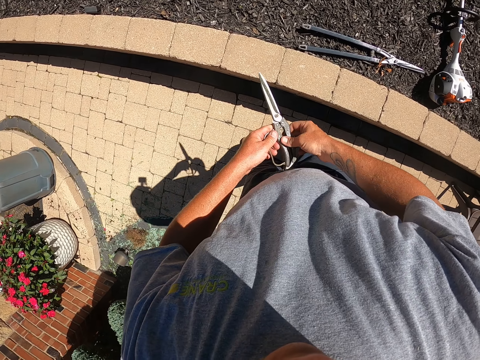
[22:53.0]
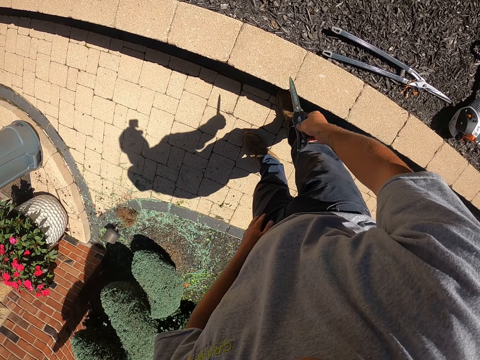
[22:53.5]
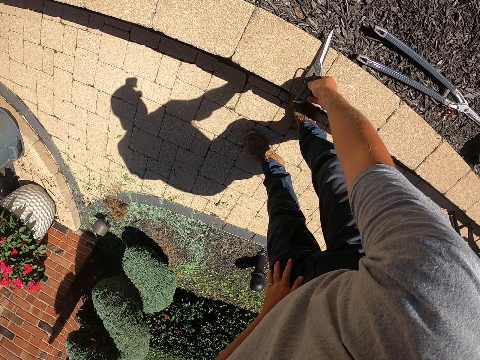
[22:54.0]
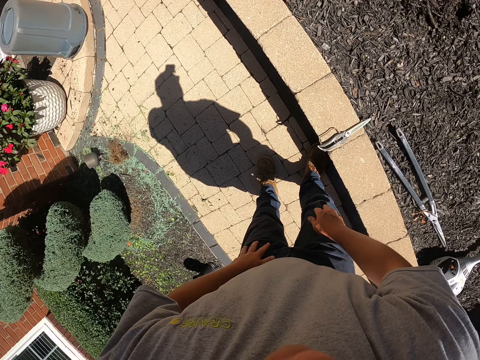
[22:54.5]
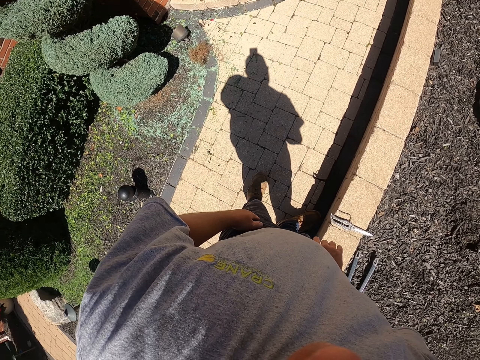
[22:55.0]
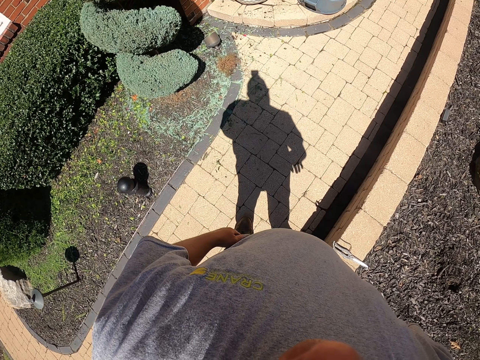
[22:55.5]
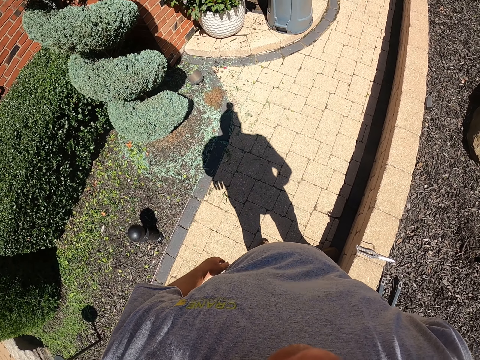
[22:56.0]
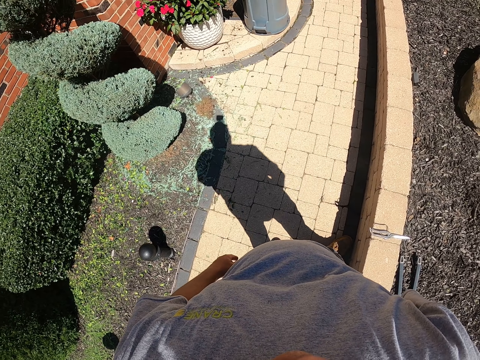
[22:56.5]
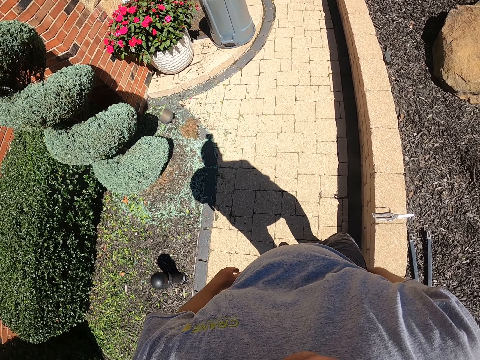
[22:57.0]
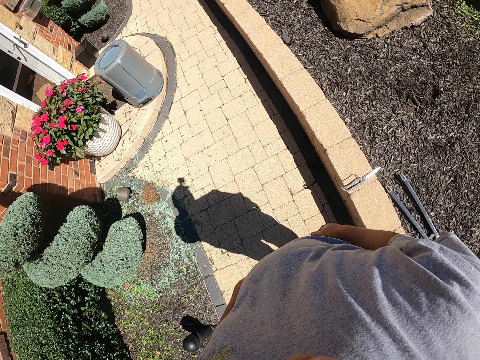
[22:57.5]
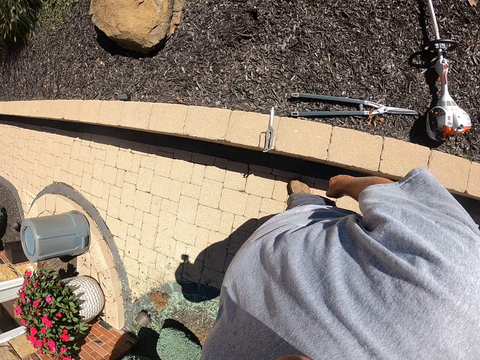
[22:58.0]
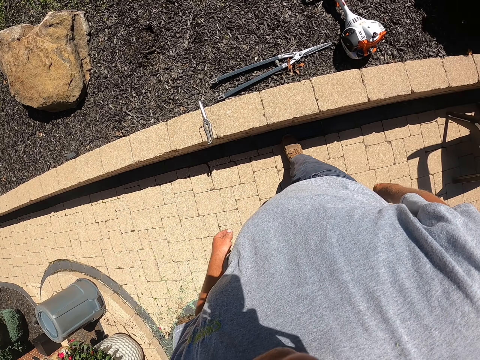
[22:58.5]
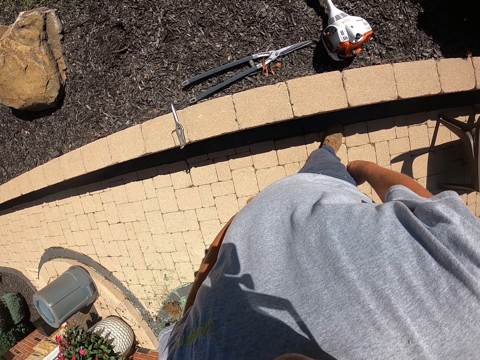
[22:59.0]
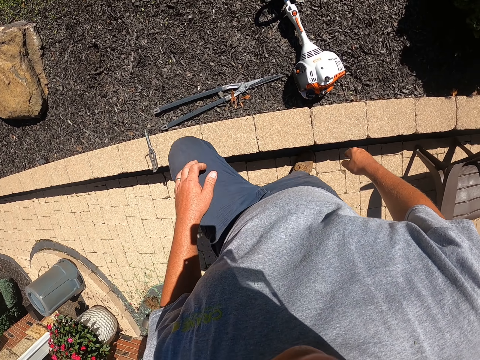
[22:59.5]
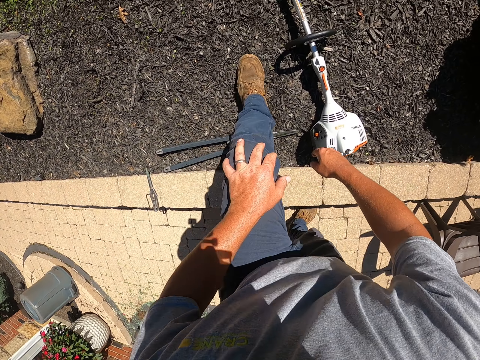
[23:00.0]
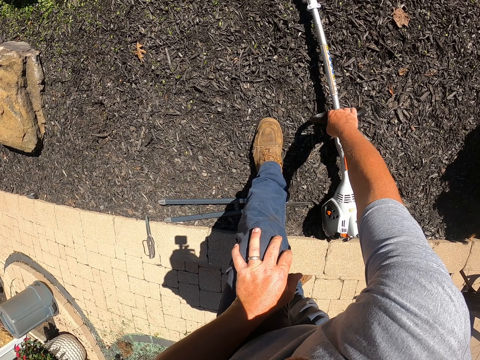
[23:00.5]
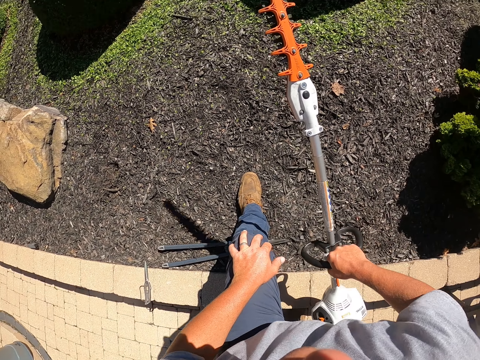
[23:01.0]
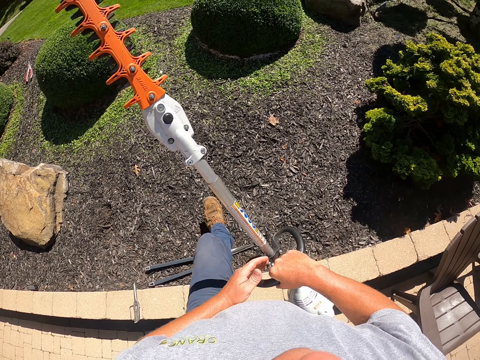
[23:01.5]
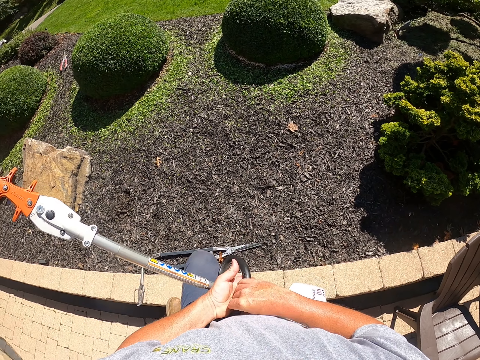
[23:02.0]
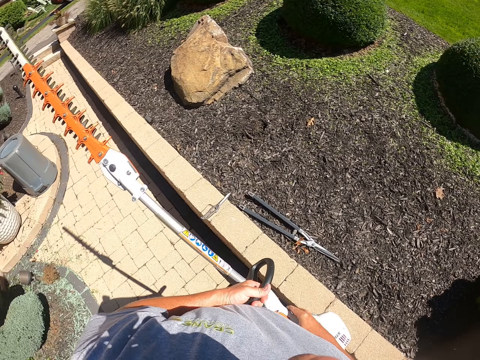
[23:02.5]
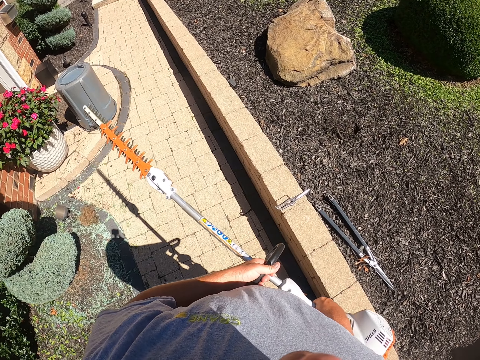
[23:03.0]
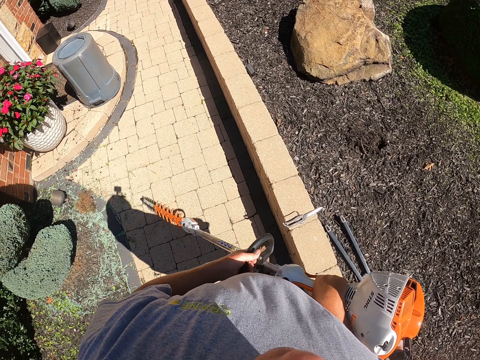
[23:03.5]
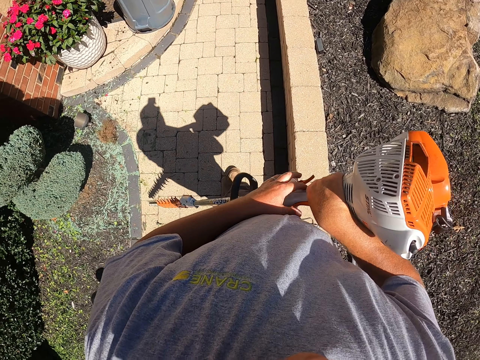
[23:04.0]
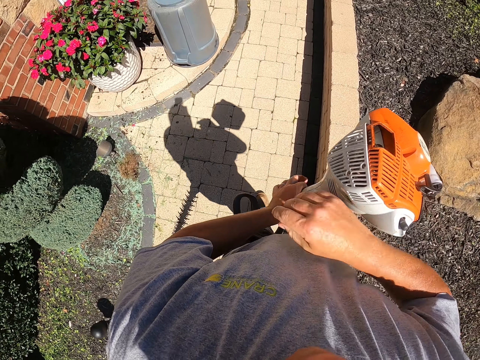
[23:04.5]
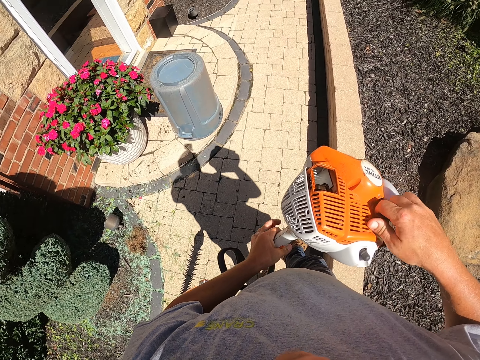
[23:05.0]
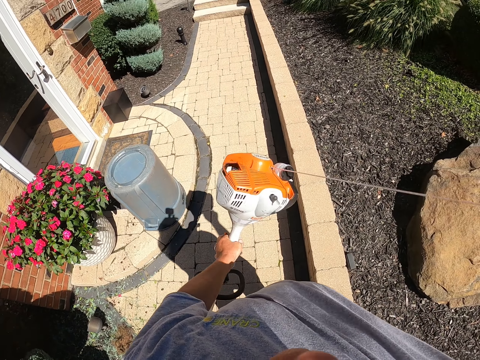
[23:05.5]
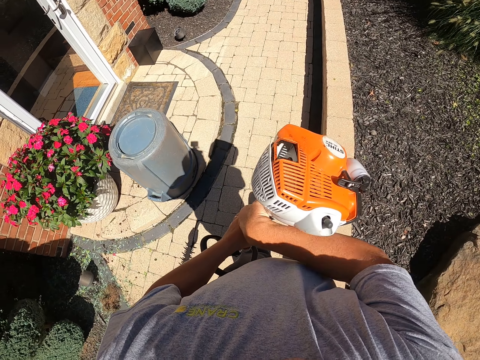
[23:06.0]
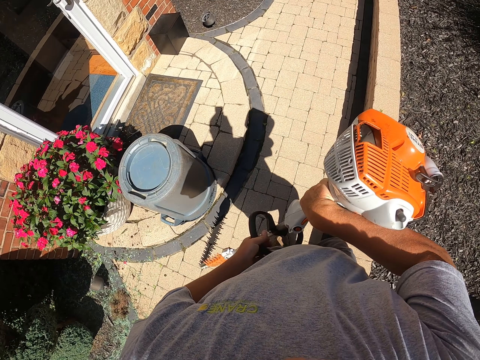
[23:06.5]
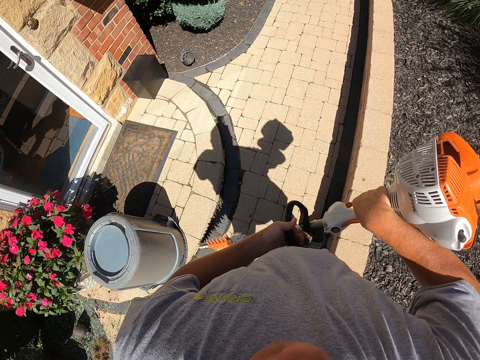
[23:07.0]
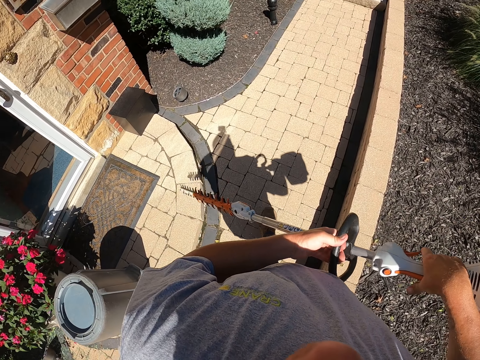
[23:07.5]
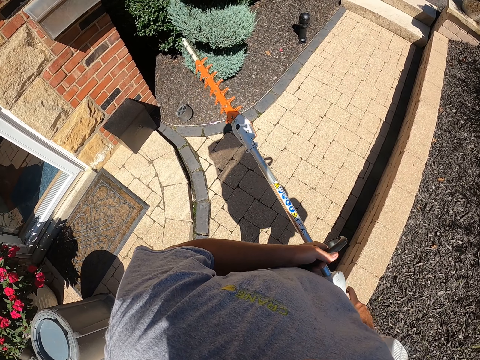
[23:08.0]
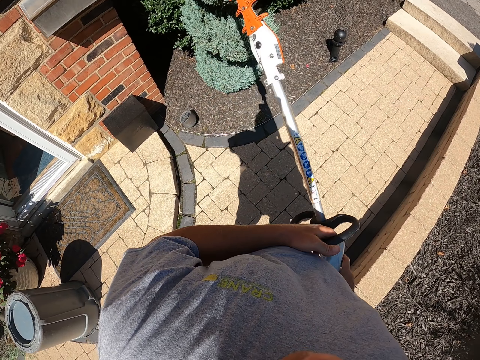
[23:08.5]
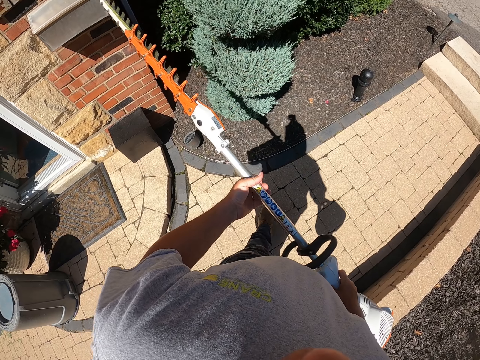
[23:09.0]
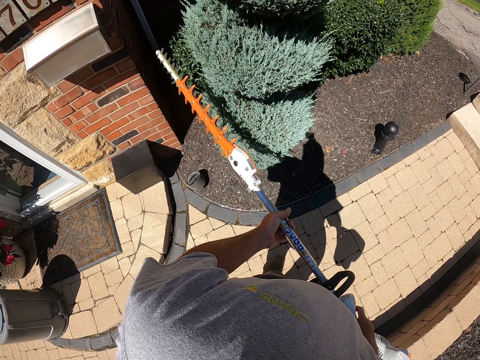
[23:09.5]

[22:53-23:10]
The camera wearer puts the scissors on the curb. They look around. They pick up the hand held grass cutter or electric hedge trimmer from the ground. They turn the electric hedge trimmer. They operate the electric hedge trimmer. They ignite the hand held grass cutter. They lift the electric hedge trimmer and walk to the flower.

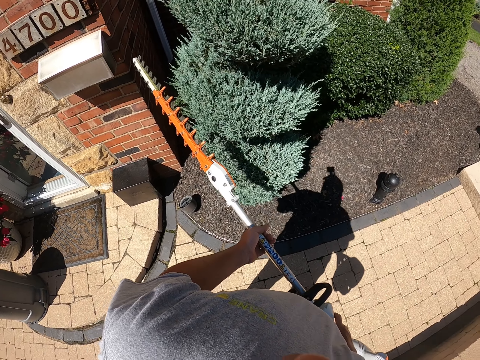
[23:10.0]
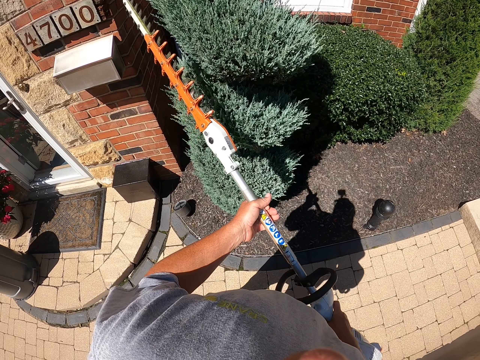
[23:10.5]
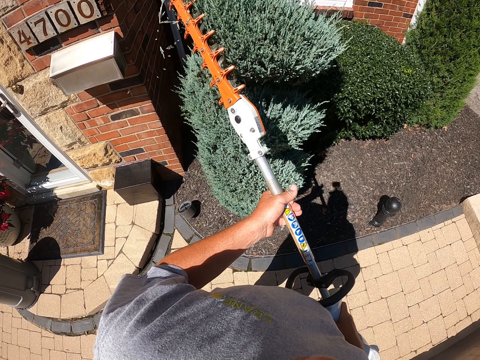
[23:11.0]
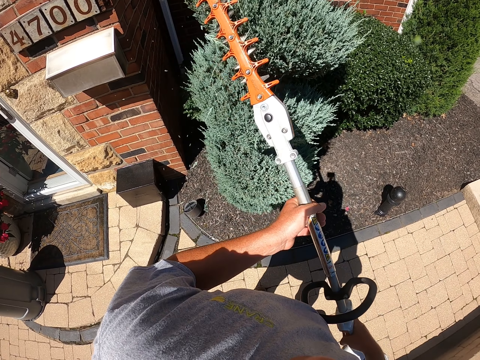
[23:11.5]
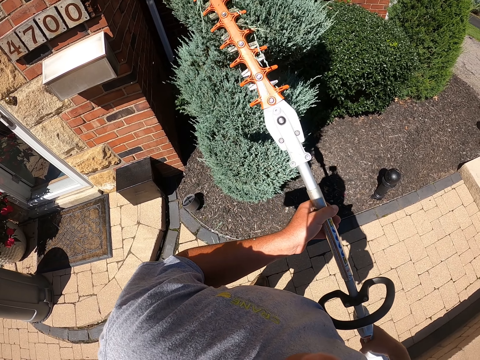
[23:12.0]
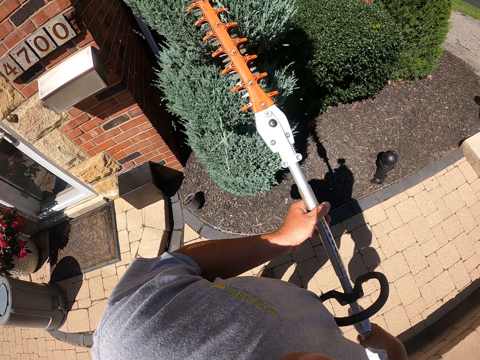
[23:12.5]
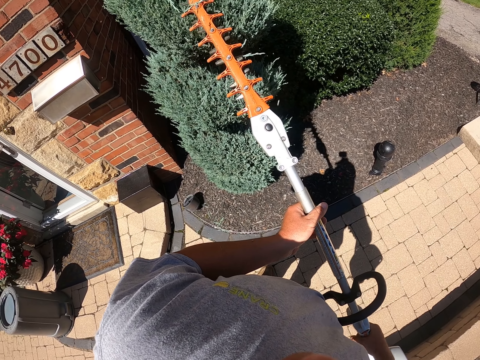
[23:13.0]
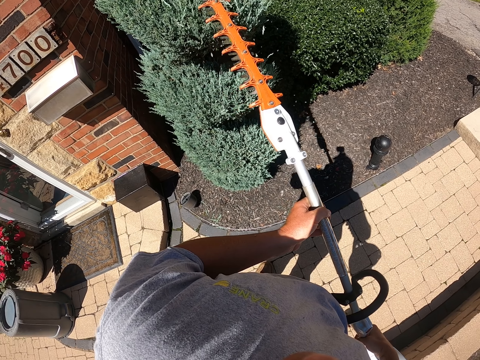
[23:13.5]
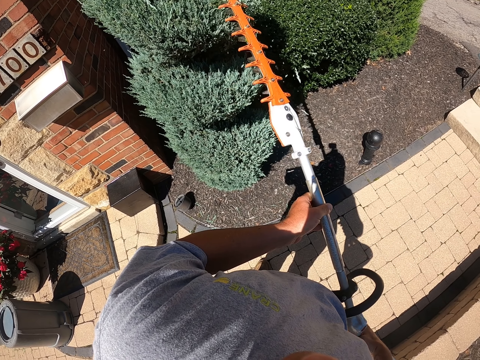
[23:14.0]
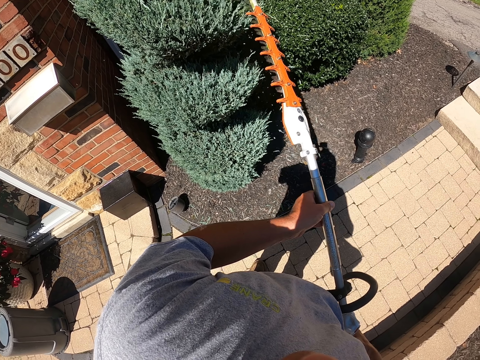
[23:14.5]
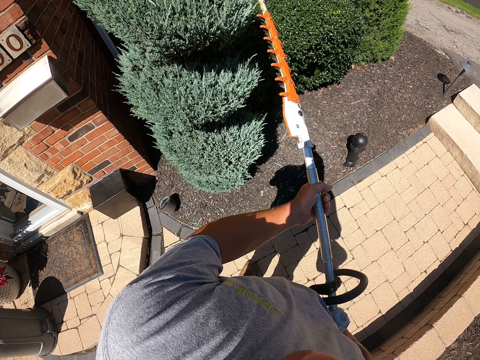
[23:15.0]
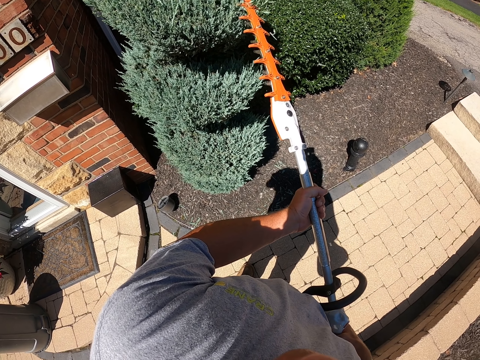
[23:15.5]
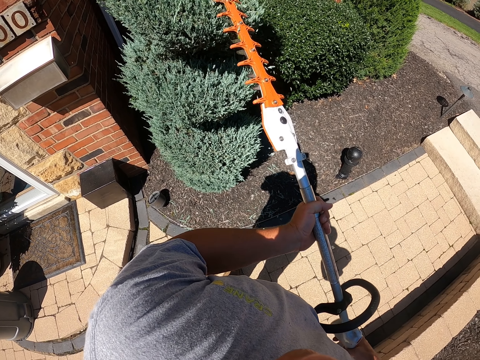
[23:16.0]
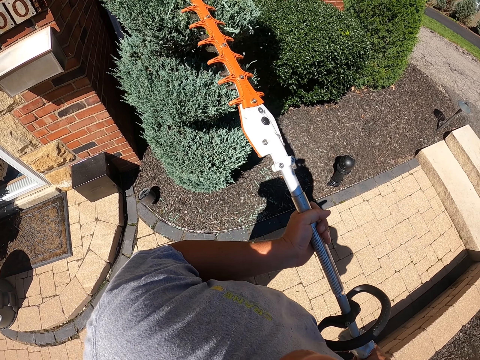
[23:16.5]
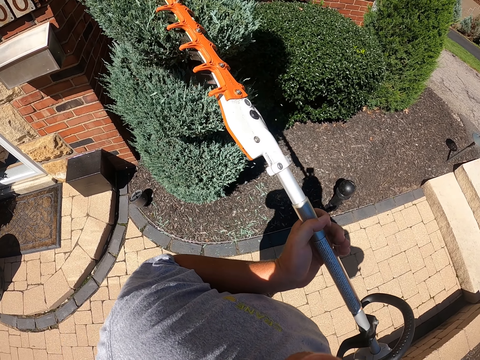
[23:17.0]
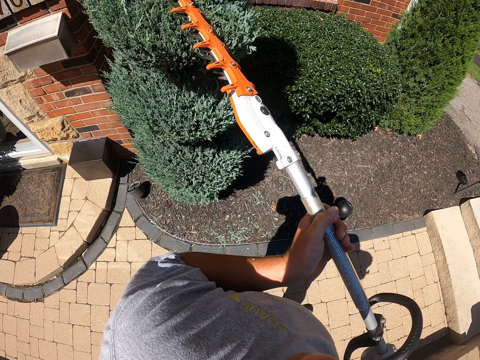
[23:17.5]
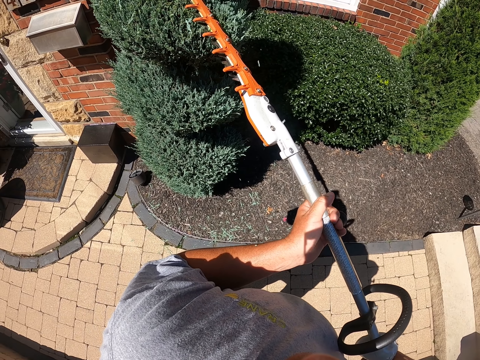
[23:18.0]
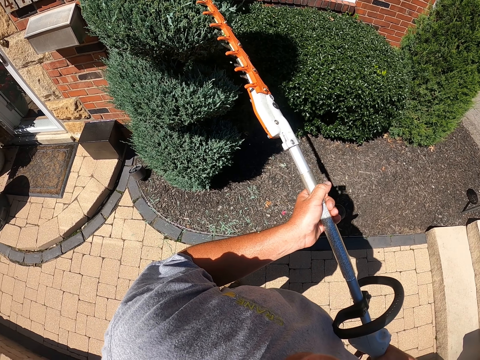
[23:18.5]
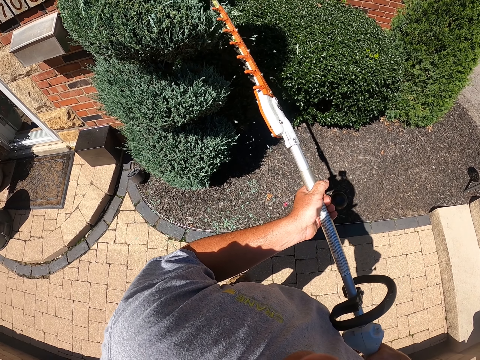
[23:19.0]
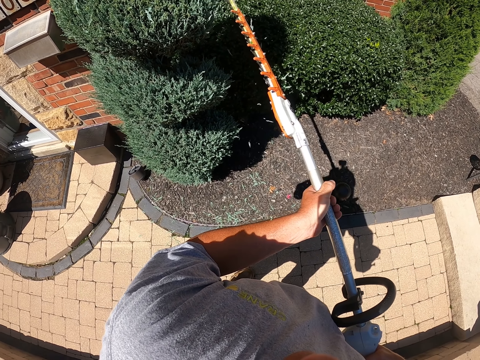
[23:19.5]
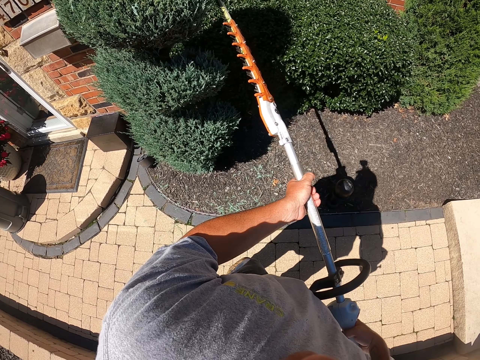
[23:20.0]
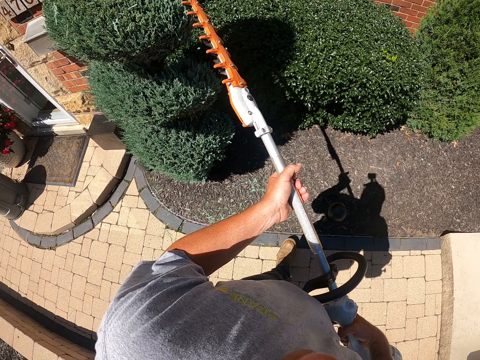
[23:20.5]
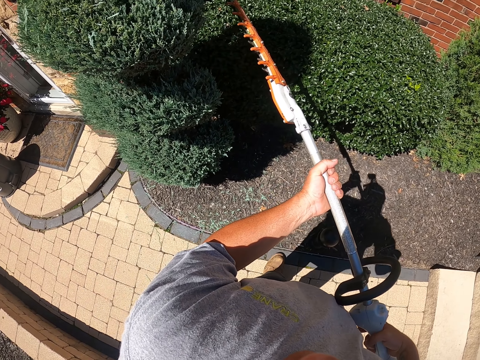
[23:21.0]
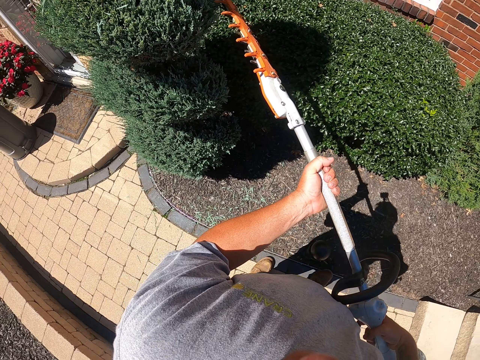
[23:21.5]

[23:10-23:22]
The camera wearer trims the flower with the hand held grass cutter. They walk around while trimming the flower with the hand held grass cutter.
